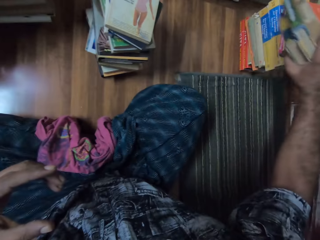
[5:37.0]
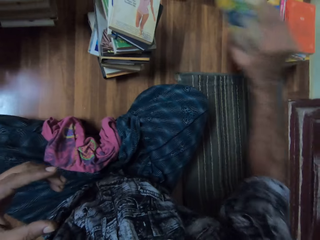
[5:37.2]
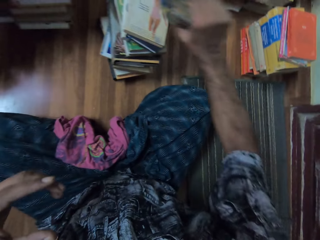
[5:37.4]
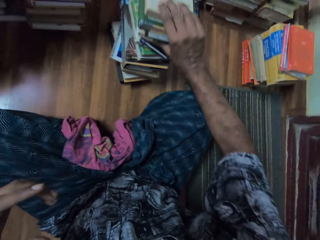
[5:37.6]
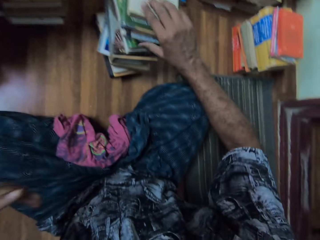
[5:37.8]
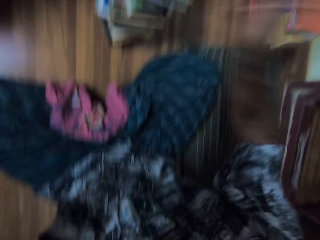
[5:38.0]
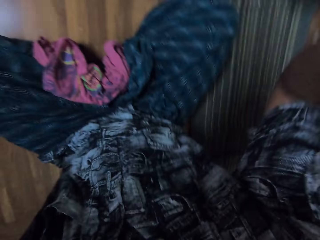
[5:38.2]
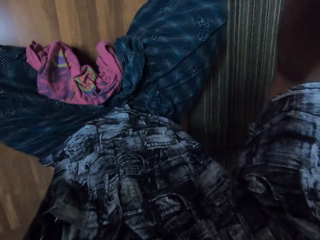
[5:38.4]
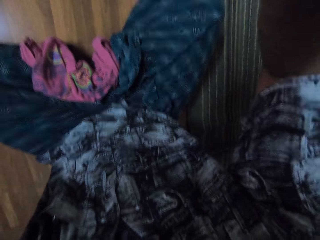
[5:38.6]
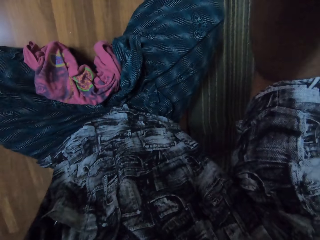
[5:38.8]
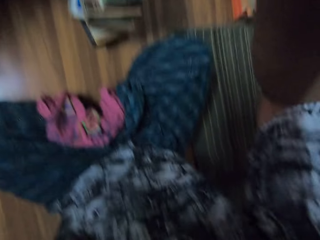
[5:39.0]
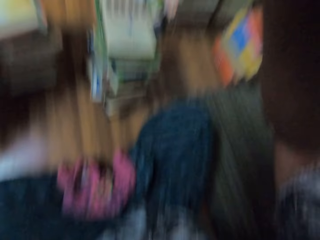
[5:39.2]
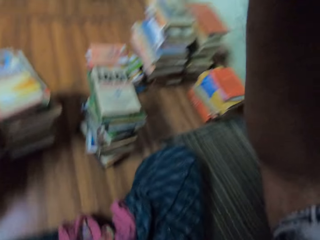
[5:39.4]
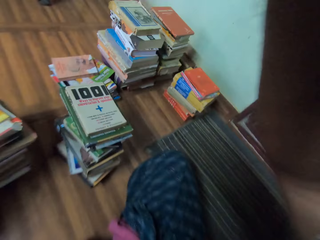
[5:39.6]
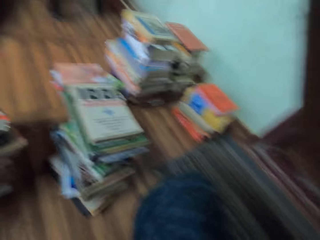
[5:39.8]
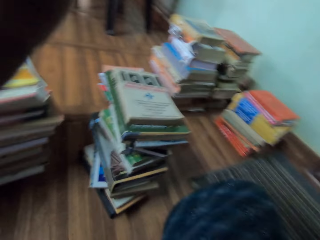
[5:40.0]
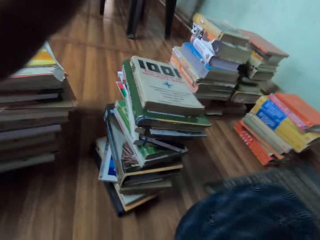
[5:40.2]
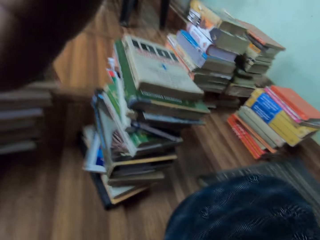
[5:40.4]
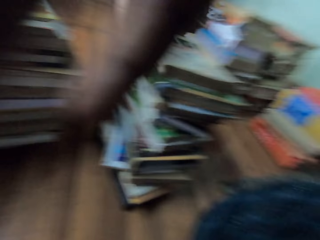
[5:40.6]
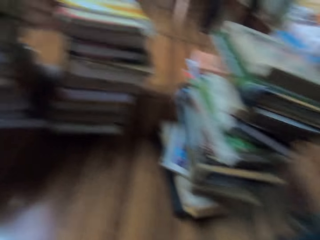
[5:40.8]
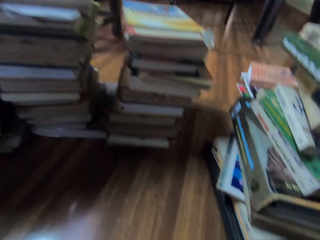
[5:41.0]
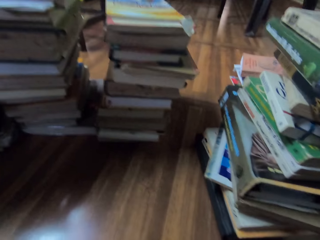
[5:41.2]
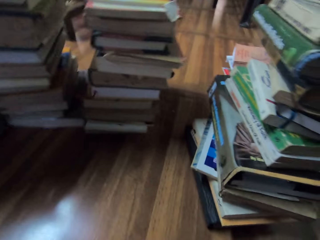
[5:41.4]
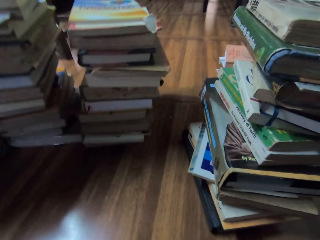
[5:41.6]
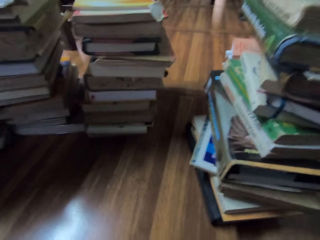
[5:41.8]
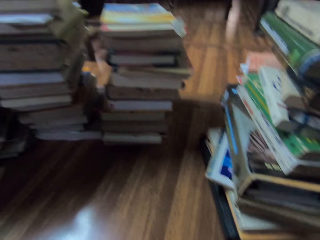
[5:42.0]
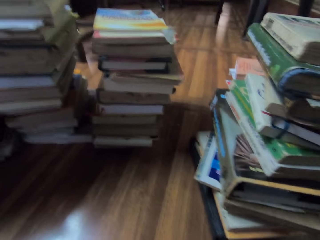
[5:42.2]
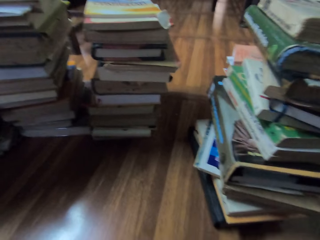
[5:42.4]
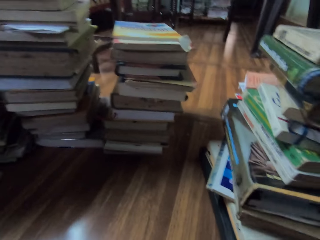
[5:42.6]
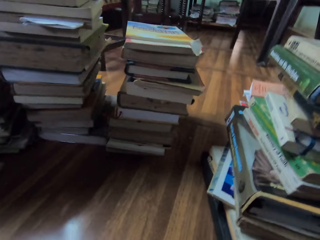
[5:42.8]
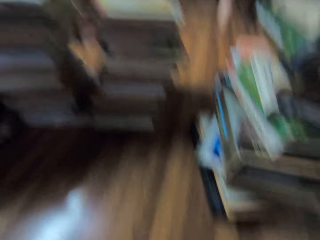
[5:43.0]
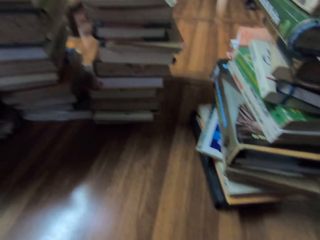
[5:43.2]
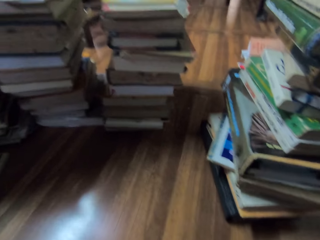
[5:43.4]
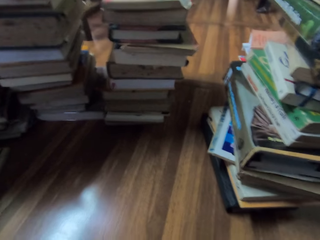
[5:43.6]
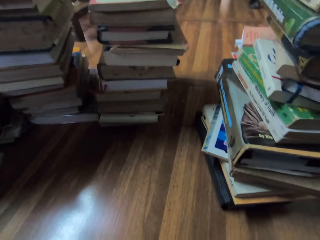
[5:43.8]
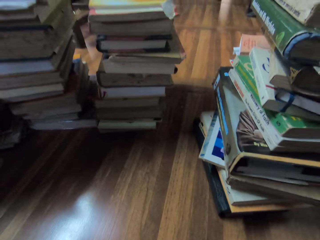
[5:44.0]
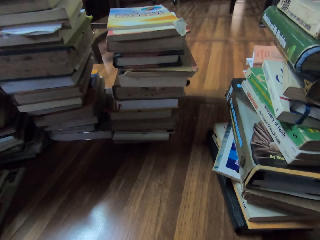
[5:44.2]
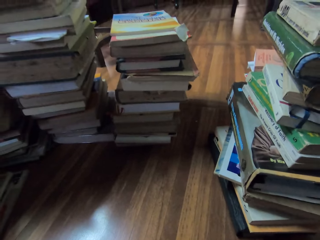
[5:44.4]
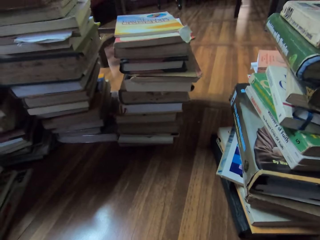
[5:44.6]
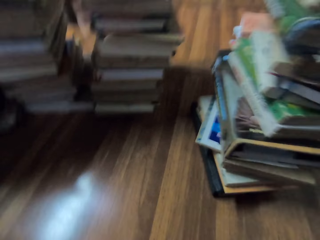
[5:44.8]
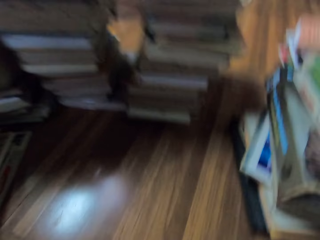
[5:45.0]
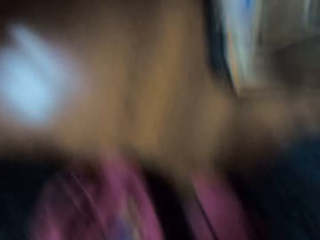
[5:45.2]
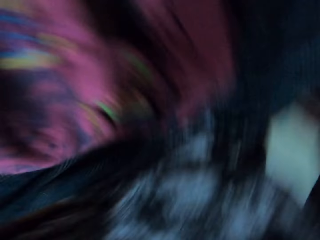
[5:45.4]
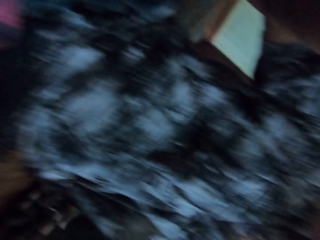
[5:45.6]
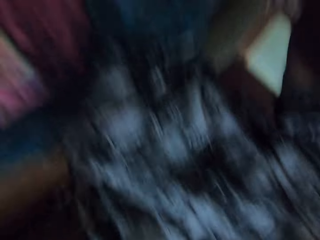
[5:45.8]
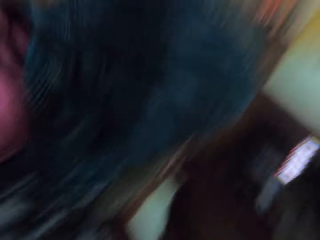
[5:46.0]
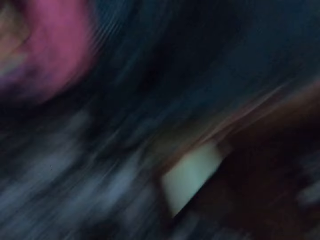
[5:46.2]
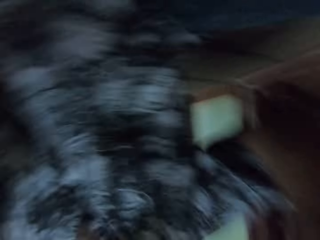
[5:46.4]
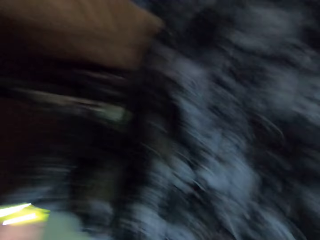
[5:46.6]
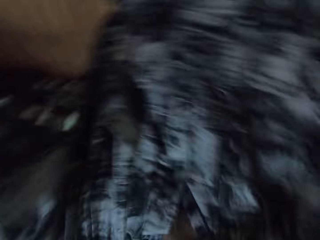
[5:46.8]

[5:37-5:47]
The camera wearer places the books on top of each other. They raise the hand. They adjust the camera. They look around.

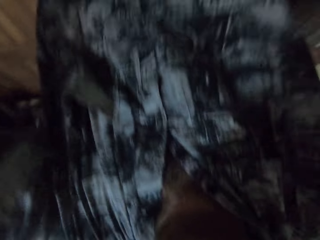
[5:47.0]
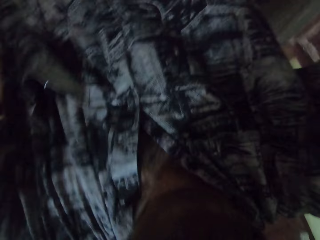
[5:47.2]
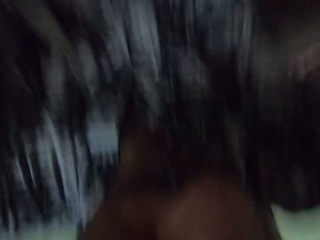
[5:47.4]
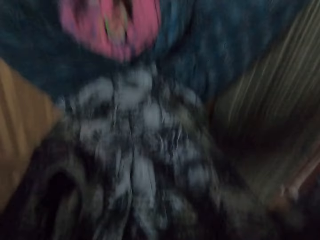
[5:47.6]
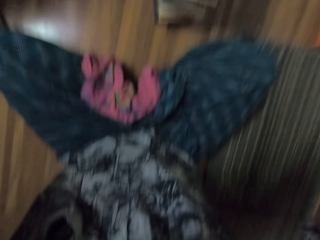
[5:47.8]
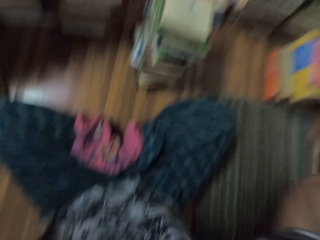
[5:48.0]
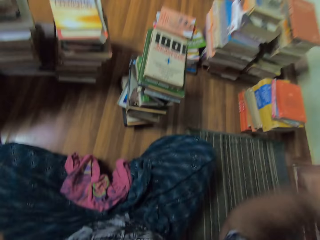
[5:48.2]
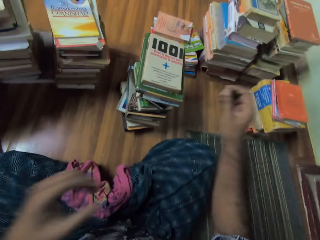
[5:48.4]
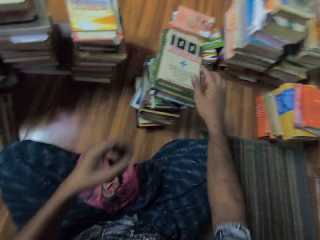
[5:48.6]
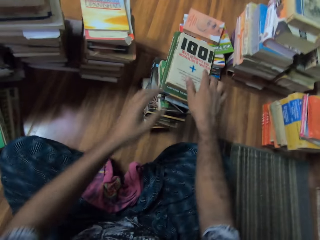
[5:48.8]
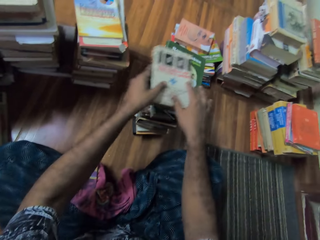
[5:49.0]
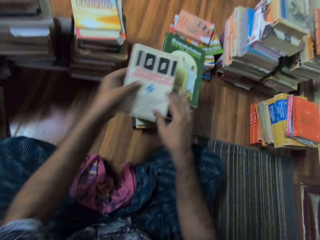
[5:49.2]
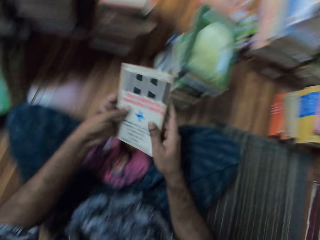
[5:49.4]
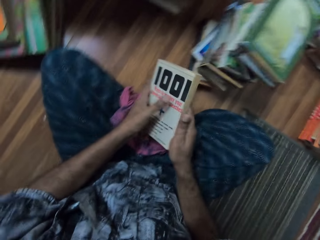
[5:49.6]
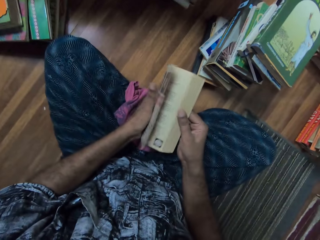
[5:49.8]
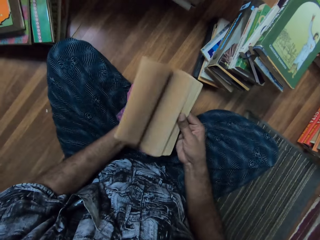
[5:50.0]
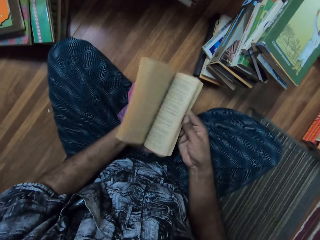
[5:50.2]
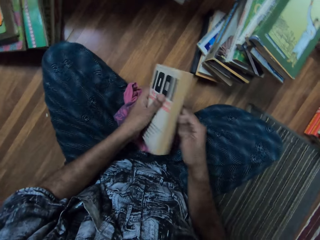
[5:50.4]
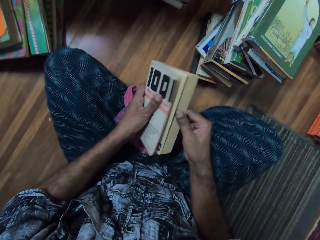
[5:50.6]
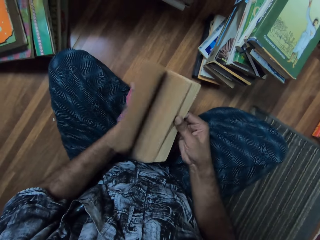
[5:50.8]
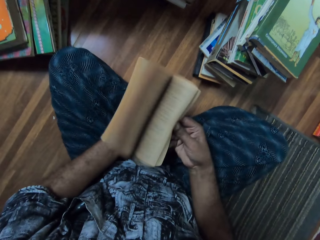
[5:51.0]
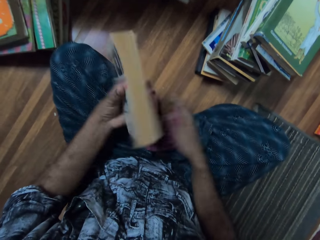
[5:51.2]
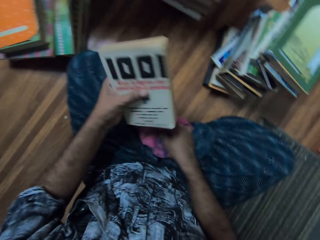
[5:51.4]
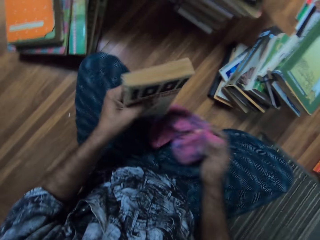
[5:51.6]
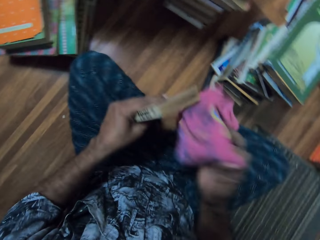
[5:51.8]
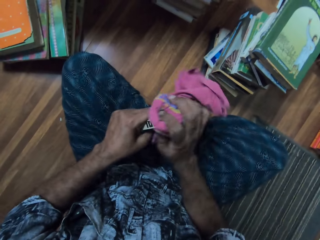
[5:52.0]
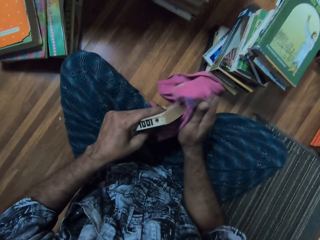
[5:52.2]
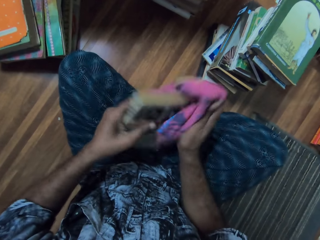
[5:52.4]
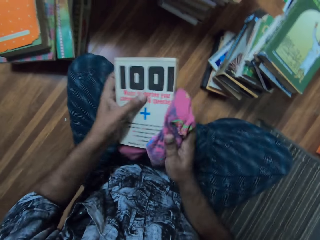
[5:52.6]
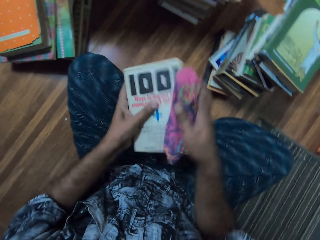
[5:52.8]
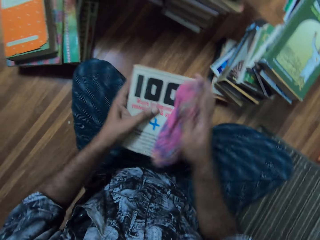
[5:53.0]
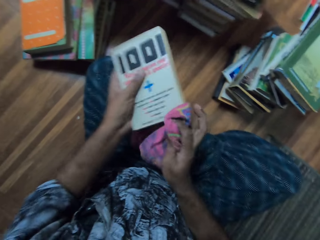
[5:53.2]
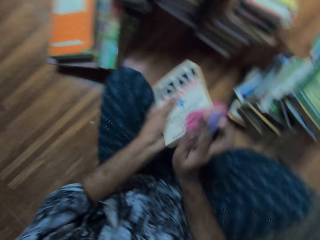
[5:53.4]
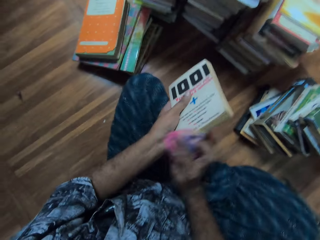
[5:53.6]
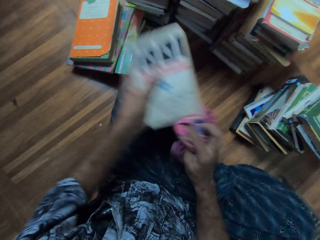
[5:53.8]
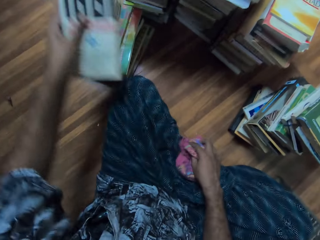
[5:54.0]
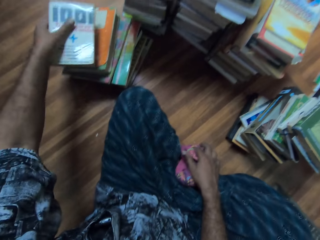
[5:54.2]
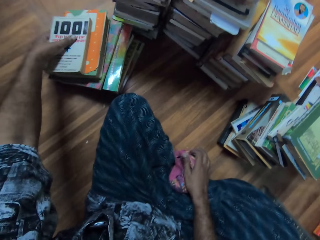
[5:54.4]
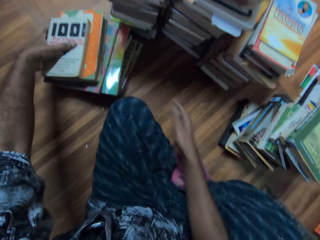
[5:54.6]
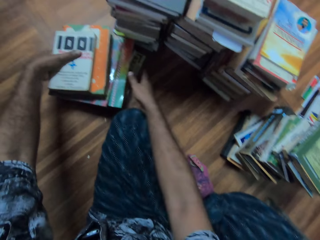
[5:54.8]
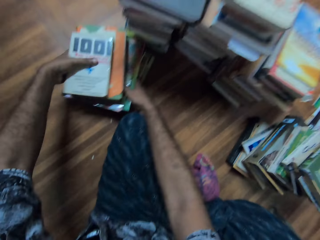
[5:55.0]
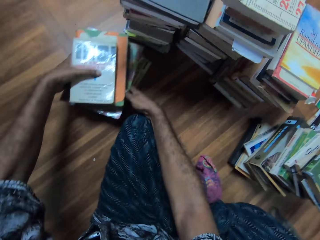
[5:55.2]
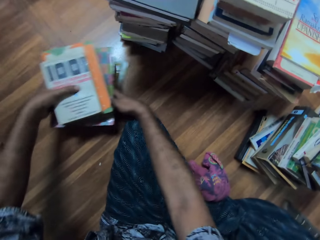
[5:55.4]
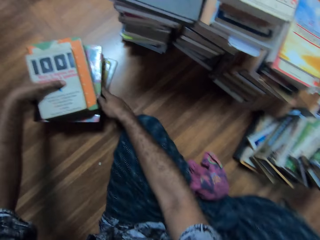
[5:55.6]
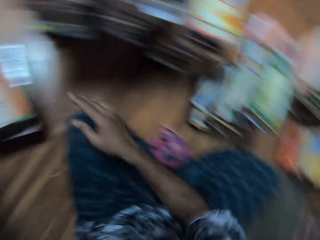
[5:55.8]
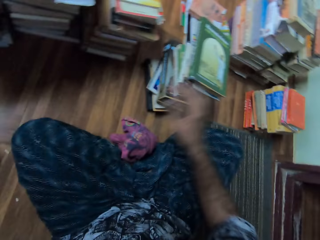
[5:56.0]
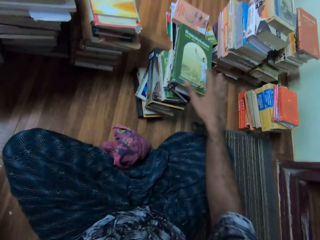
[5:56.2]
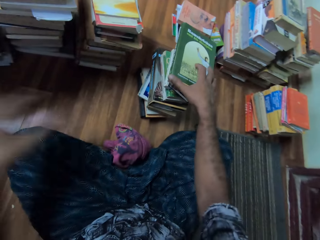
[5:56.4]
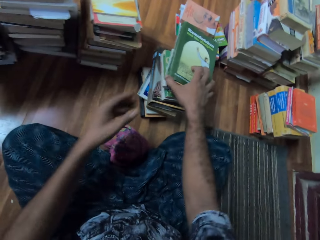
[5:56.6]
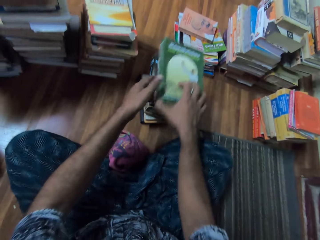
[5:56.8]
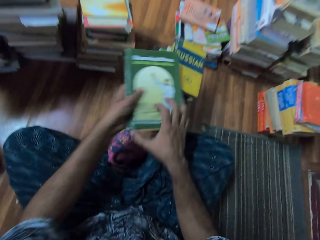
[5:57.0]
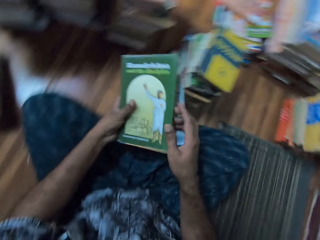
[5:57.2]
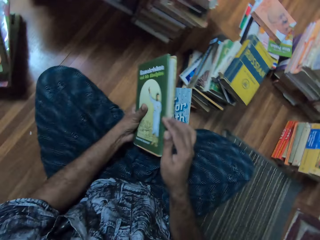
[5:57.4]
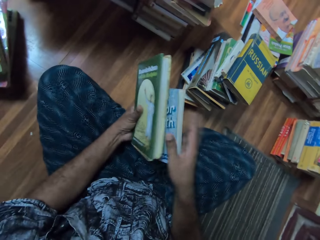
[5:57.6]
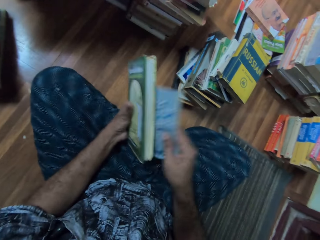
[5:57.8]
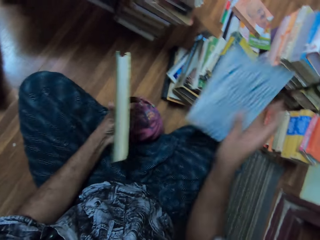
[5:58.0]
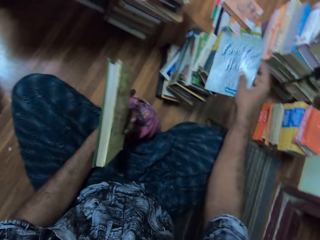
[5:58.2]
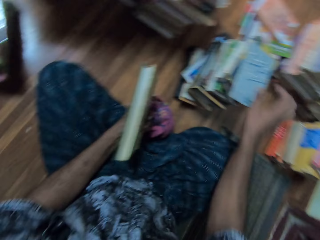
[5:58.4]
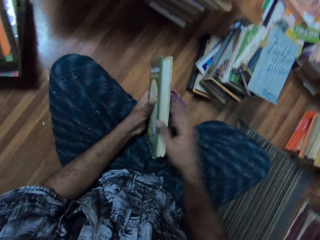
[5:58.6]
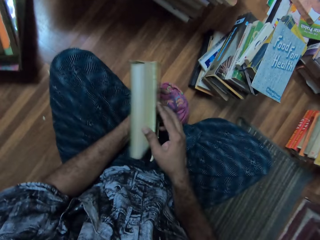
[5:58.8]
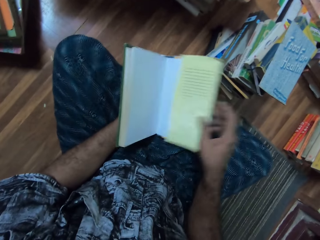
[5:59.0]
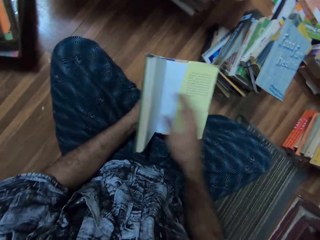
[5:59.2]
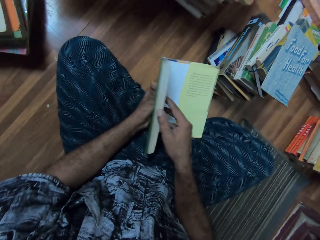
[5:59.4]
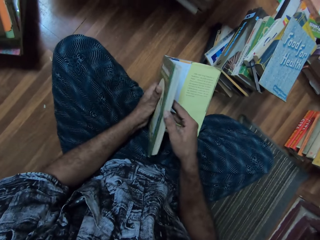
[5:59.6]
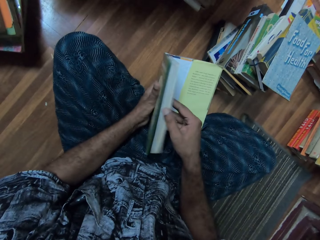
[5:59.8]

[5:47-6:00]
The camera wearer picks up a book. They flip the book pages. They take the wipe. They wipe the book using a cloth. They place the books on top of each other. They move the book on the floor. They take the books. They place the books on top of each other. They open the book.
